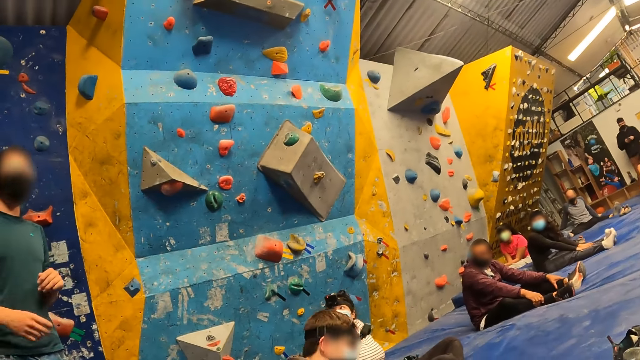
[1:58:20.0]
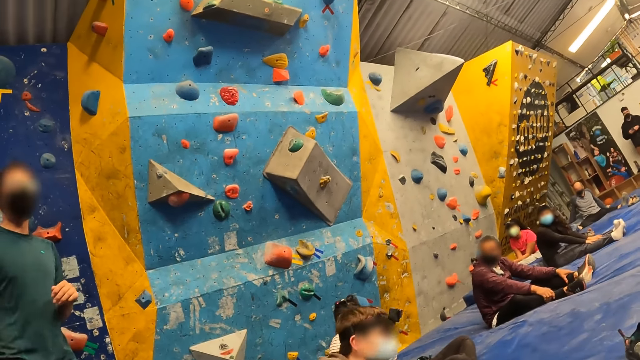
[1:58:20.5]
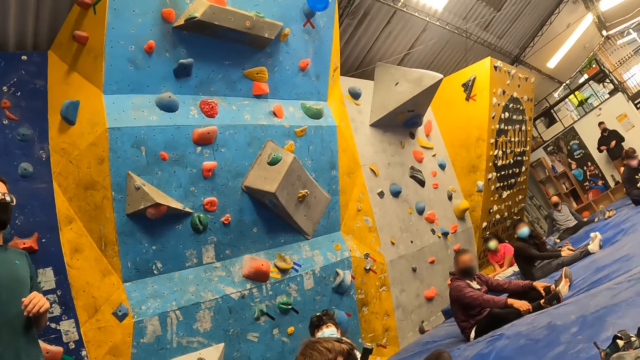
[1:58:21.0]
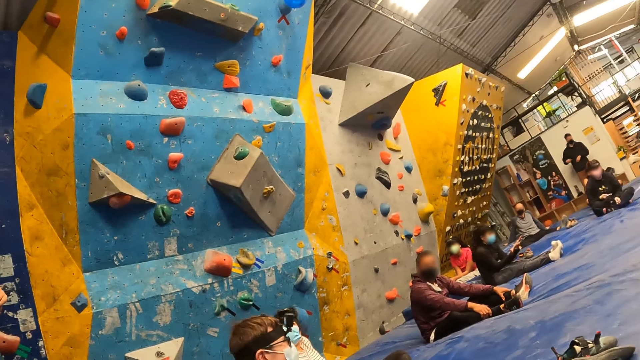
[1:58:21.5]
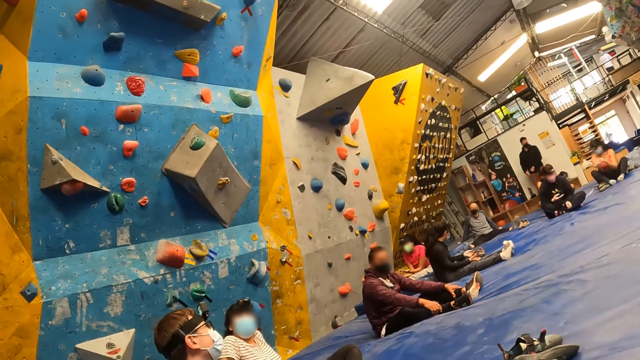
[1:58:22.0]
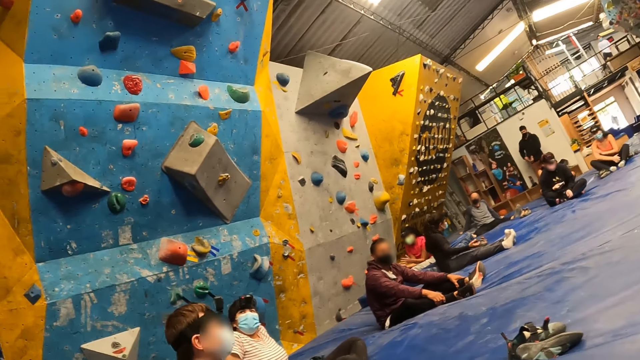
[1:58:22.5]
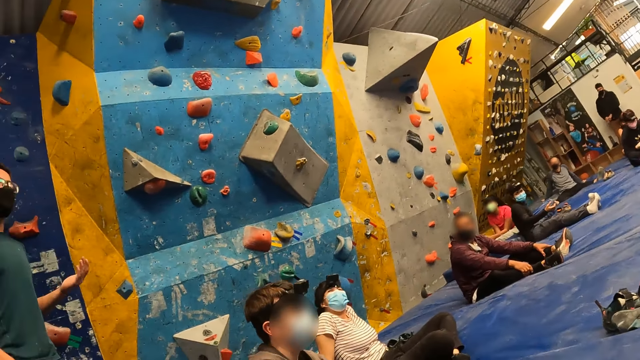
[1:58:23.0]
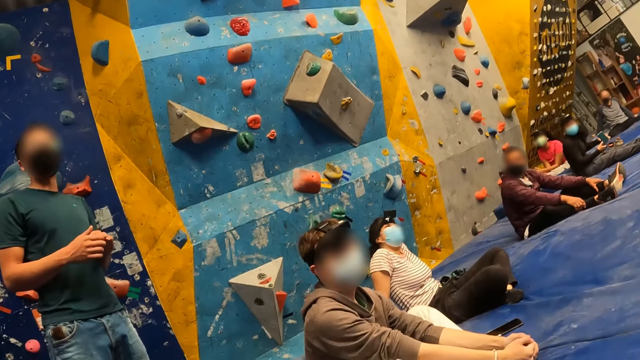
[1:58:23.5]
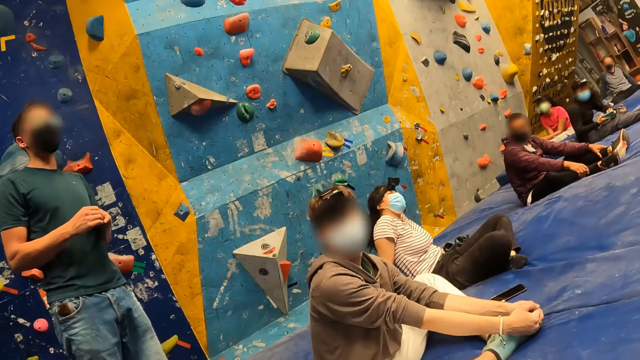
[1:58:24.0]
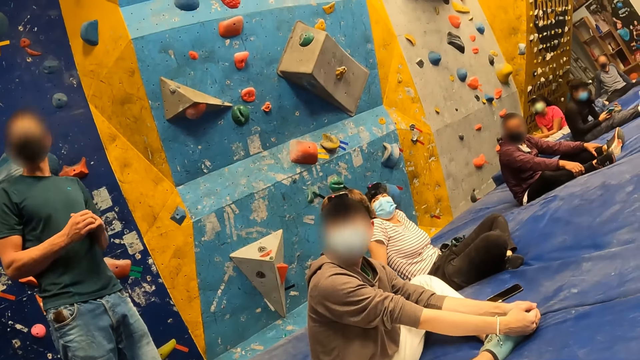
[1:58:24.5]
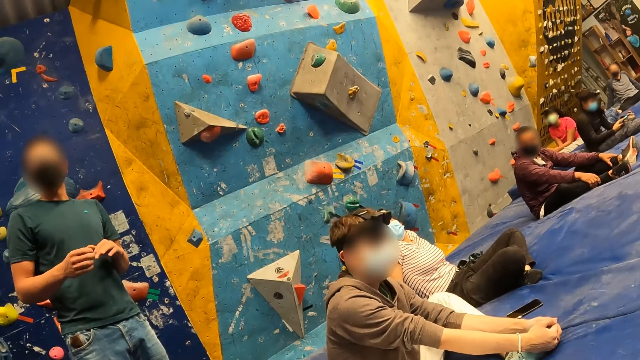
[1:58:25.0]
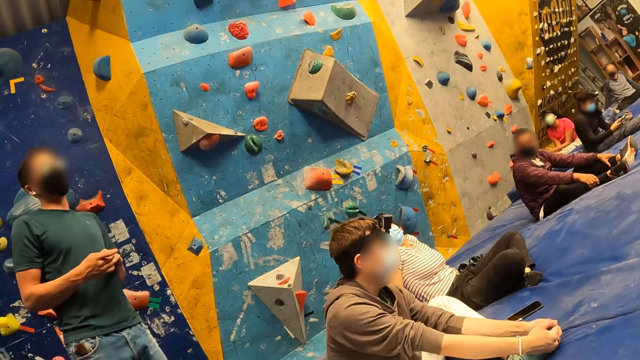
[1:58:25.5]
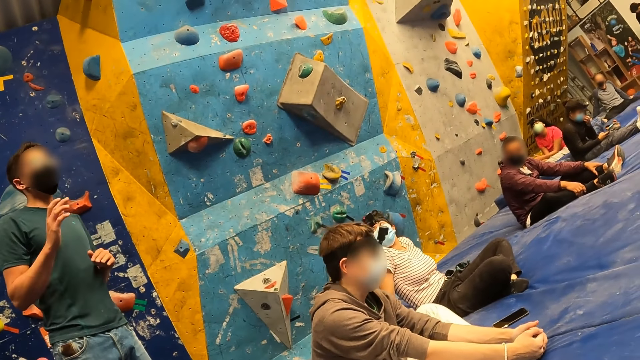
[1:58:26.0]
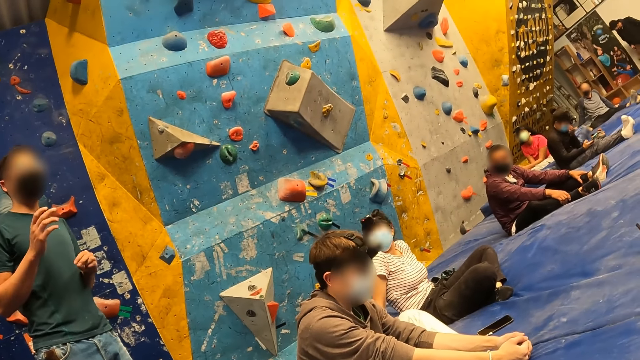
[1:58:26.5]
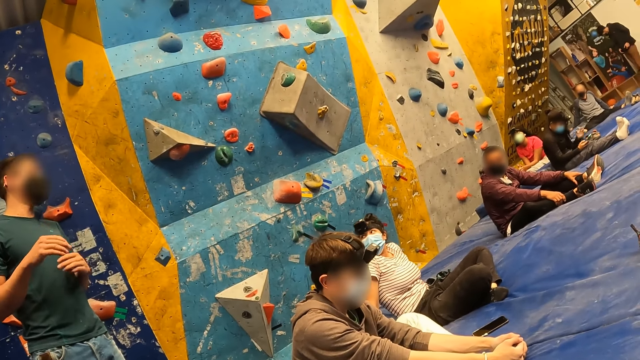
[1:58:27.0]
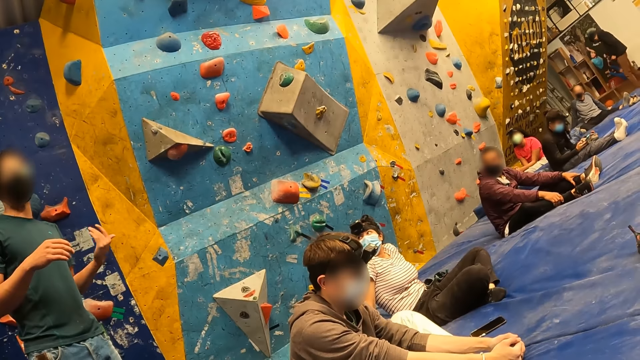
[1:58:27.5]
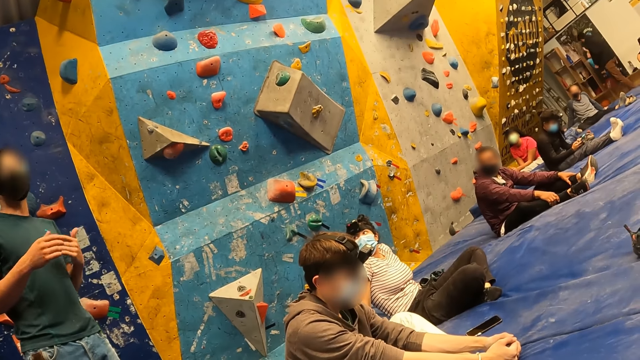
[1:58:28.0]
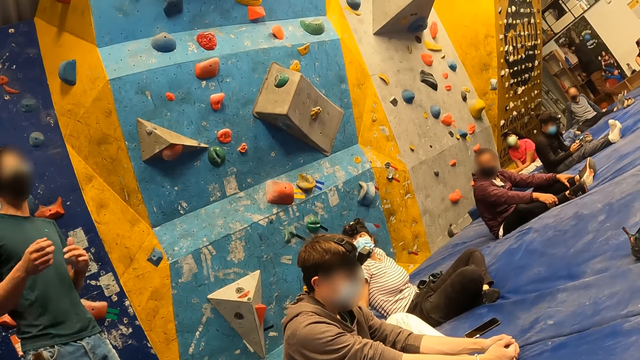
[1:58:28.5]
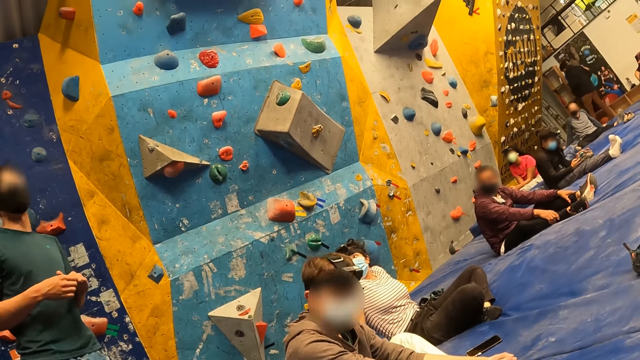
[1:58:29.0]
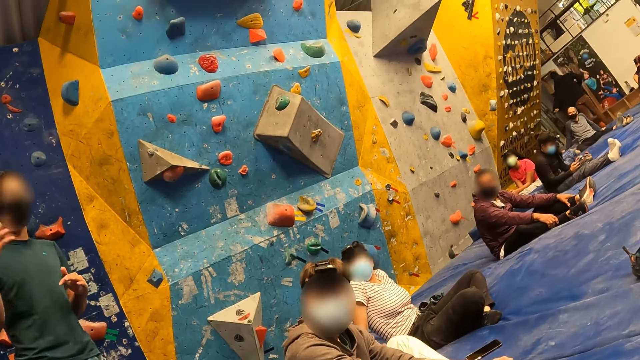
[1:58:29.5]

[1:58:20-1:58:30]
The camera wearer looks around. A person communicates.

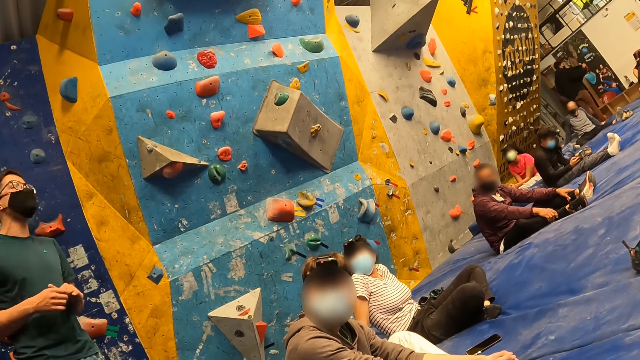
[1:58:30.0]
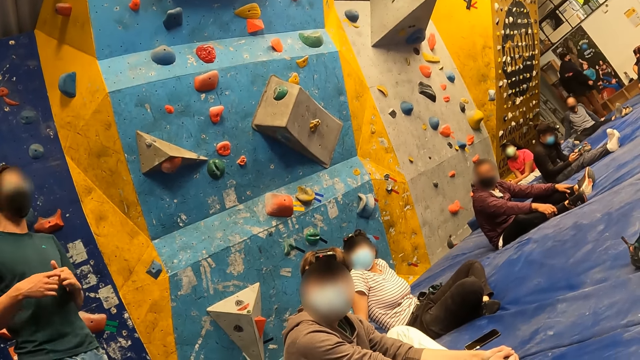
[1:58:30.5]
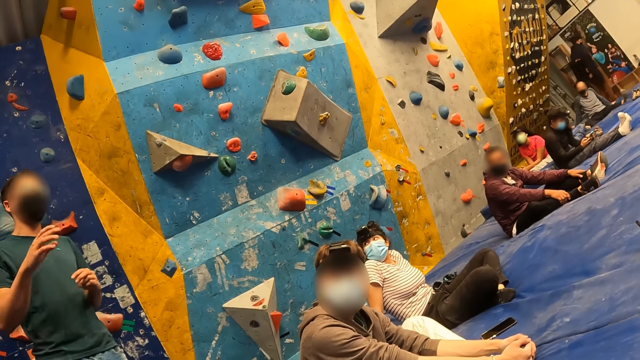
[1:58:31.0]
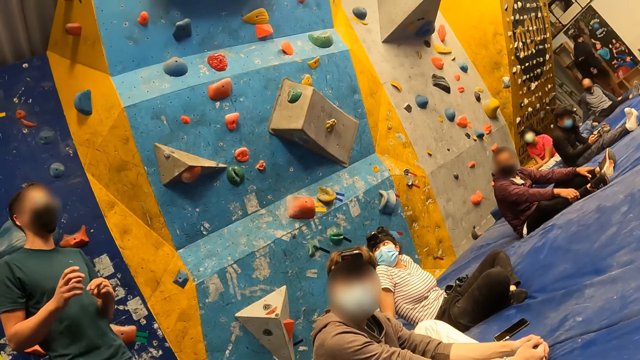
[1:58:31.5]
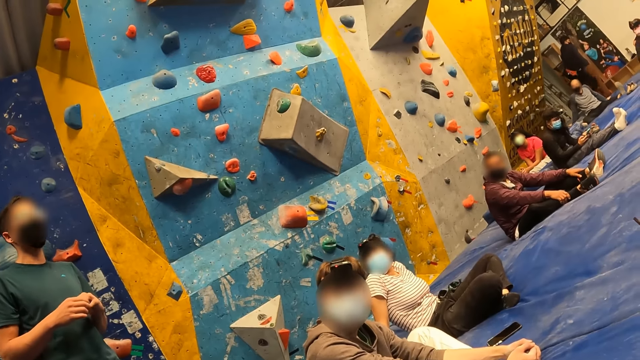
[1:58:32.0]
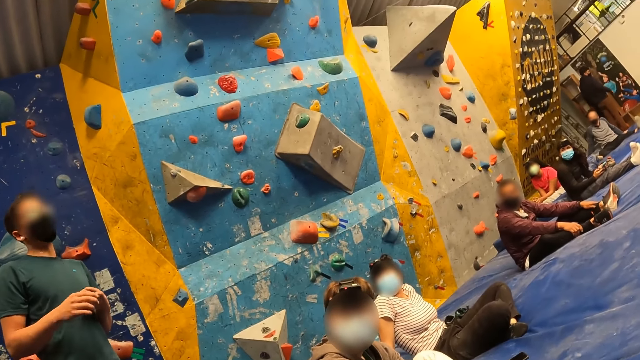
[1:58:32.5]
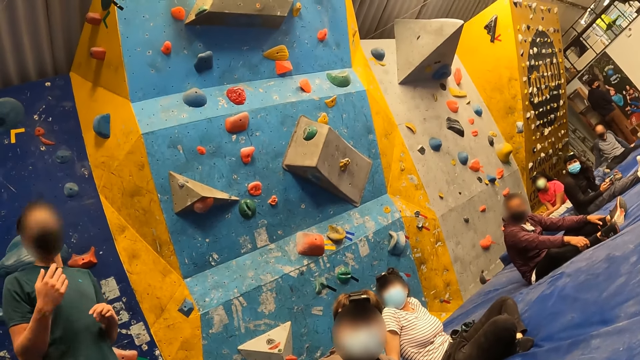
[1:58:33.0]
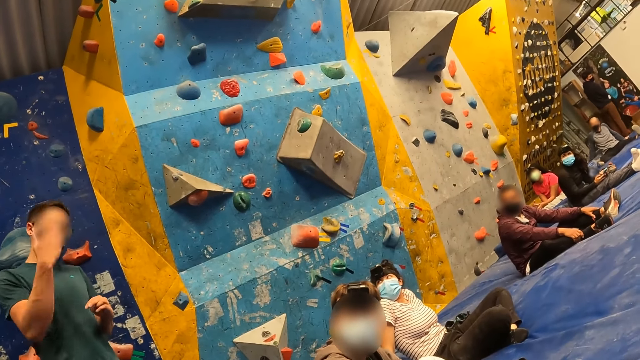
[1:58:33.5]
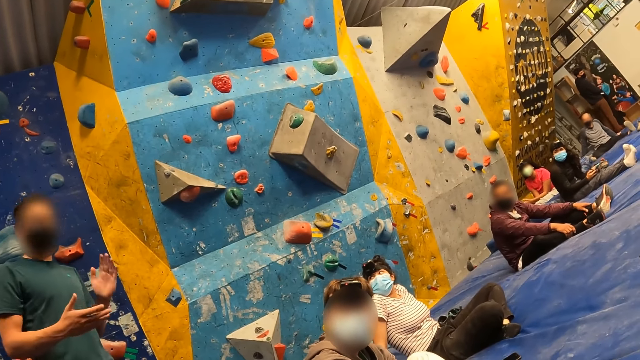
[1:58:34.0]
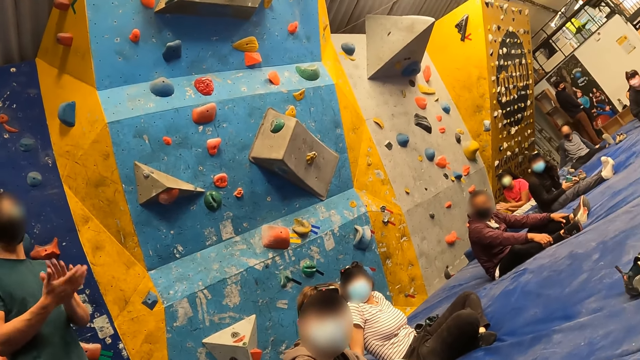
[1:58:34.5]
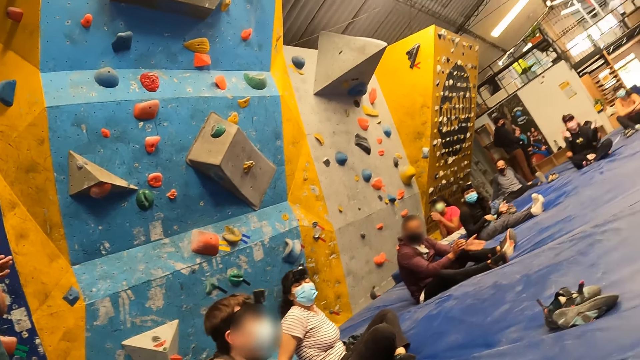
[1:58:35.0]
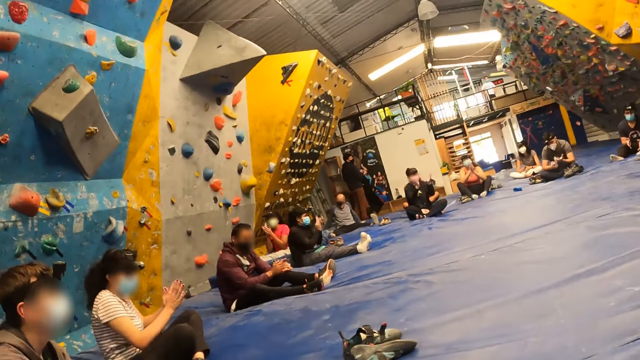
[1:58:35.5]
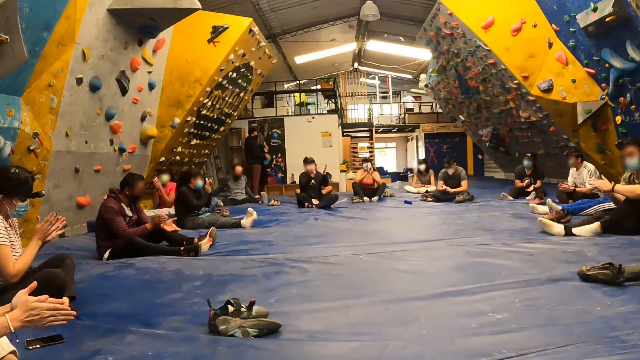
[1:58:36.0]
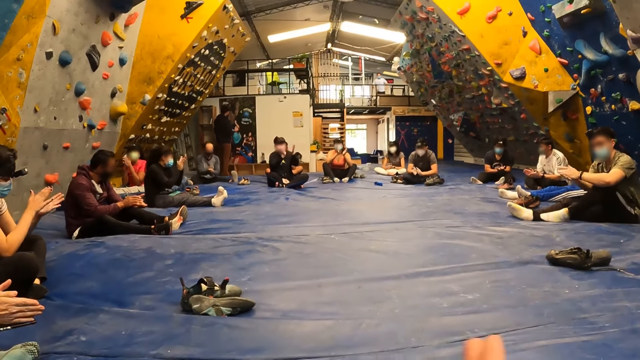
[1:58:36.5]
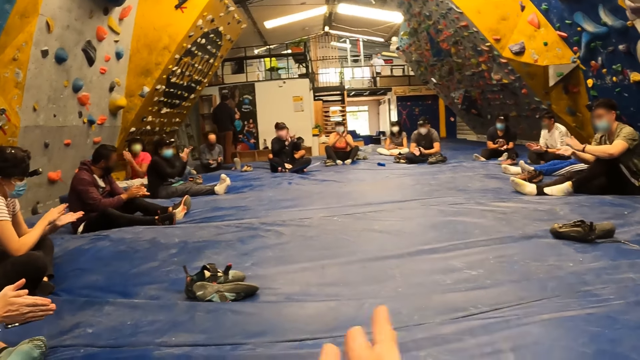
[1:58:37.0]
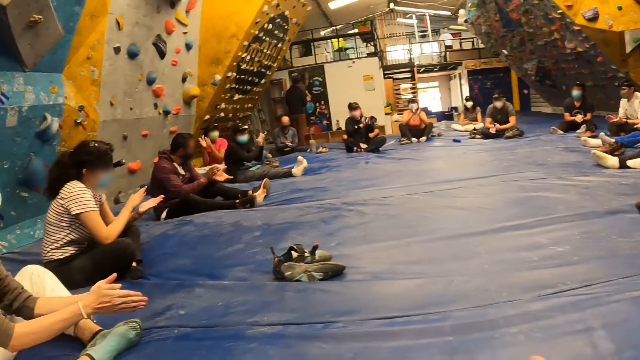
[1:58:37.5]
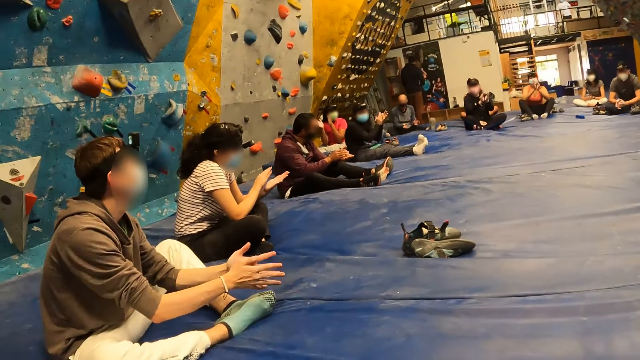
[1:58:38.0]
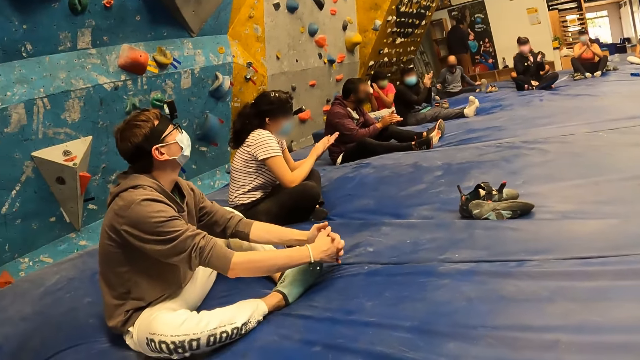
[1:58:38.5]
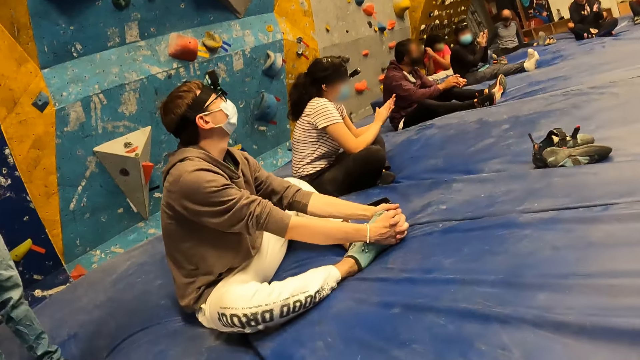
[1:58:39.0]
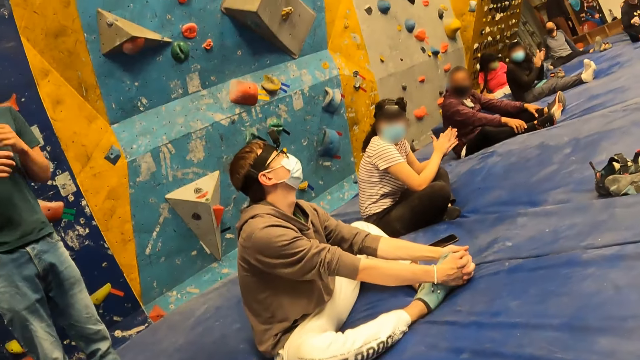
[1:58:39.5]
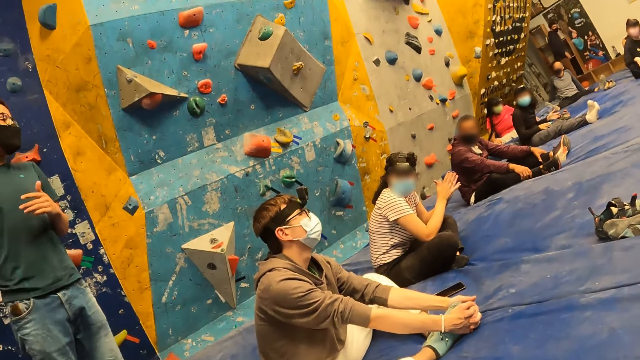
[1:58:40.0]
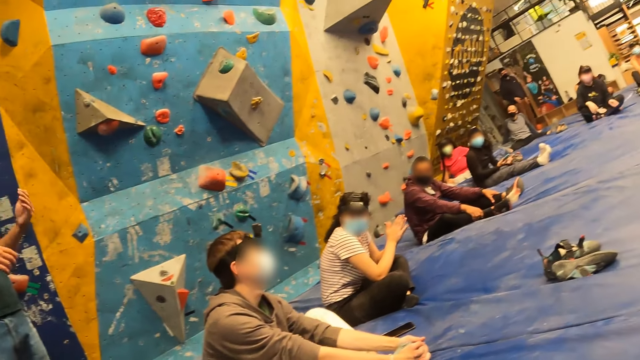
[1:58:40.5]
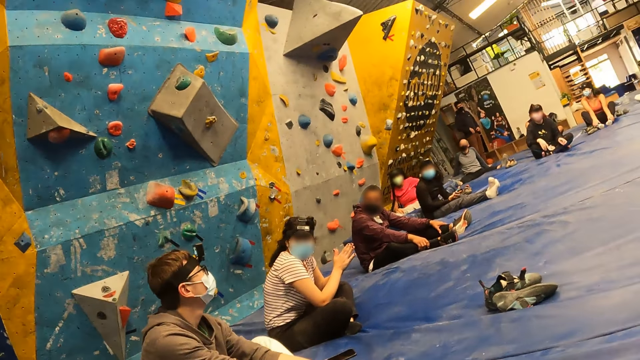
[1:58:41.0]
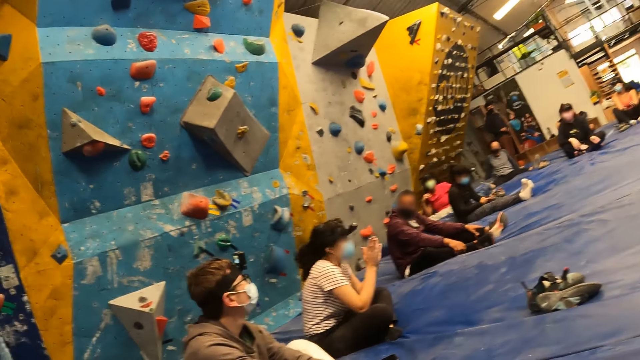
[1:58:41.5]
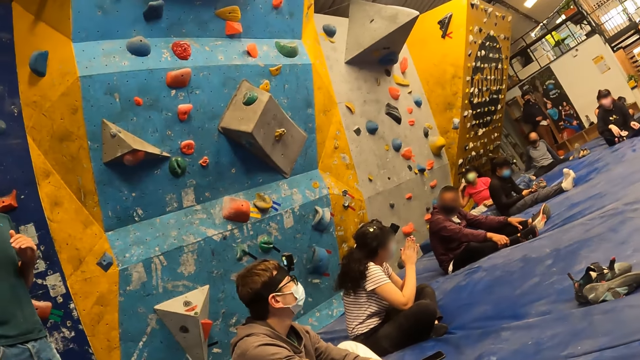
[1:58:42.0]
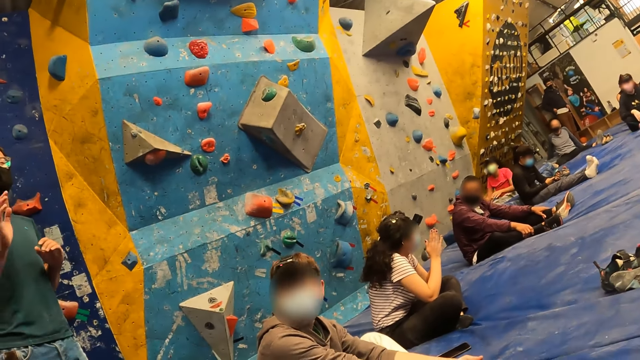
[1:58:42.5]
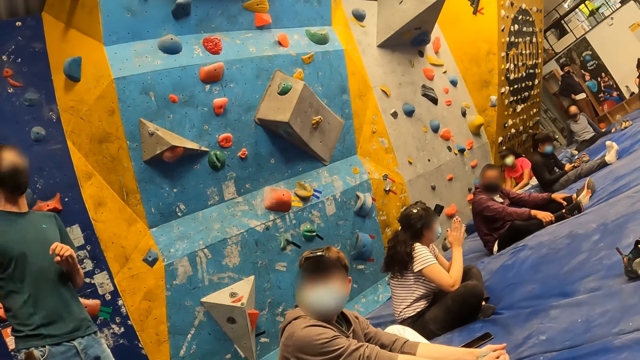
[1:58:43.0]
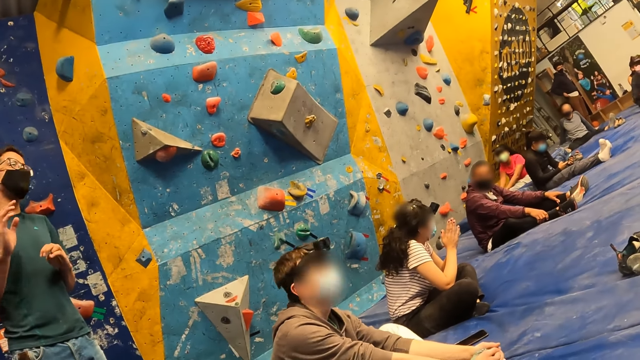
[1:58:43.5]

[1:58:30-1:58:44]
A person removes his sweater. Another person claps. The camera wearer claps her hands. She looks around.
